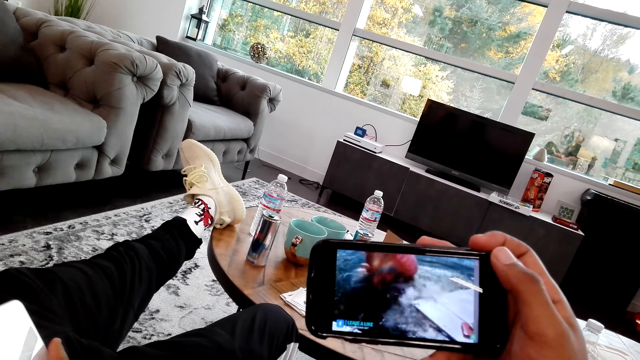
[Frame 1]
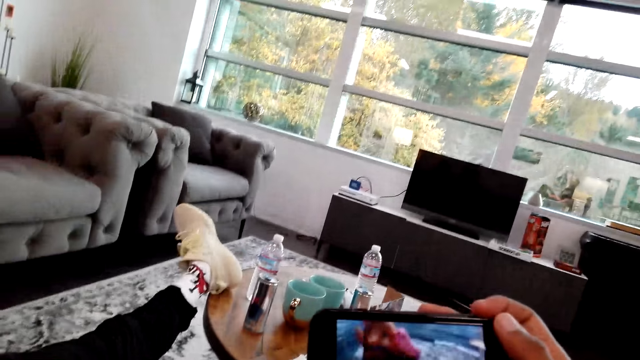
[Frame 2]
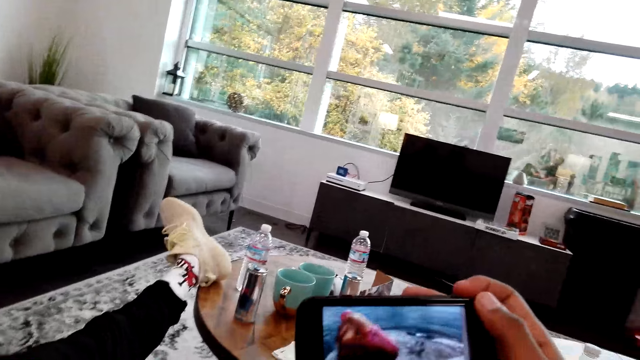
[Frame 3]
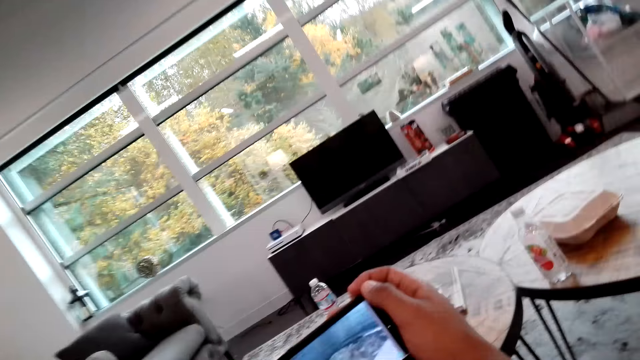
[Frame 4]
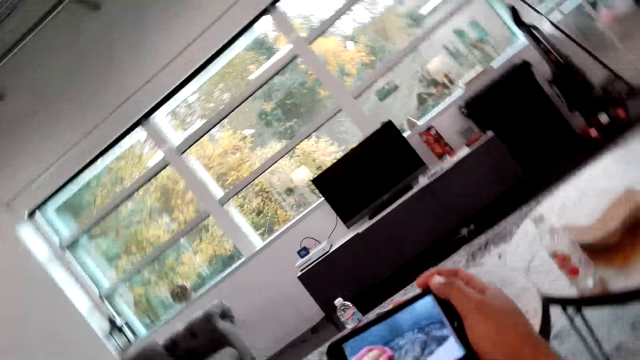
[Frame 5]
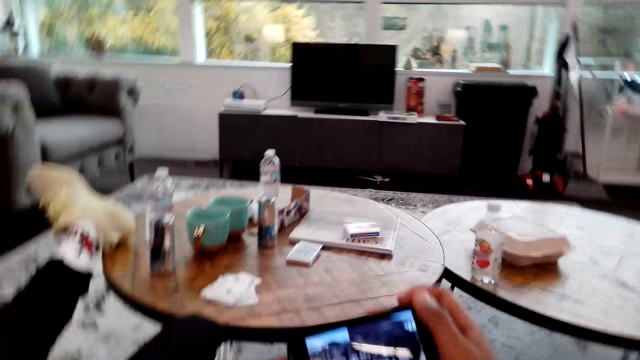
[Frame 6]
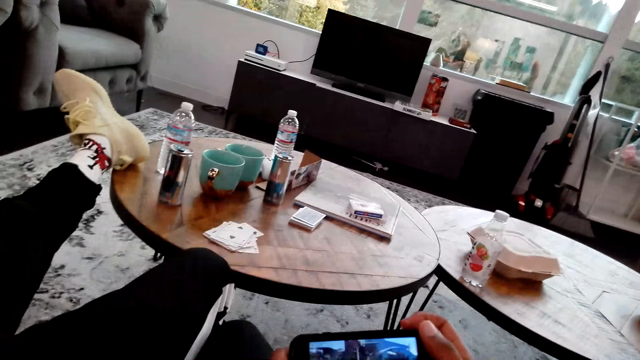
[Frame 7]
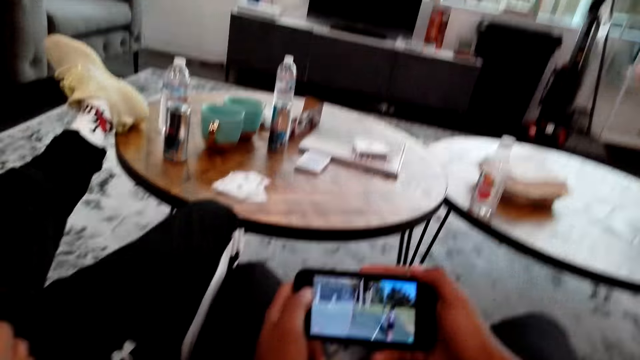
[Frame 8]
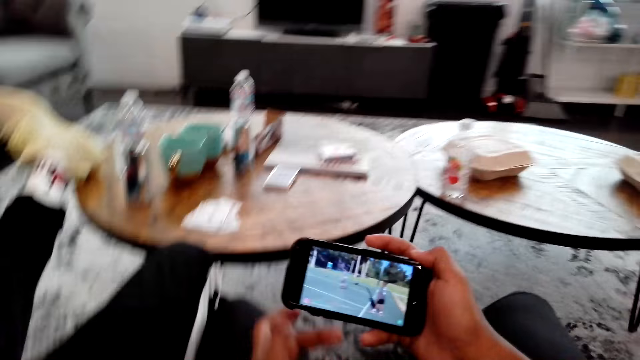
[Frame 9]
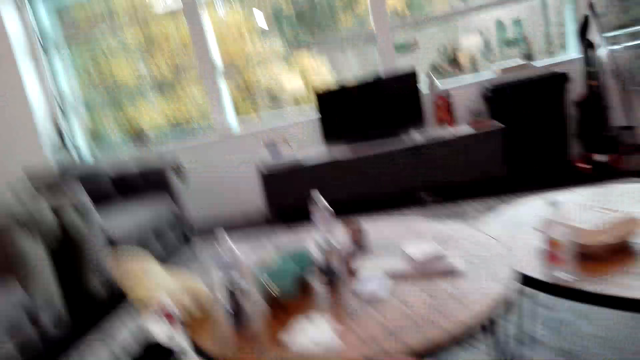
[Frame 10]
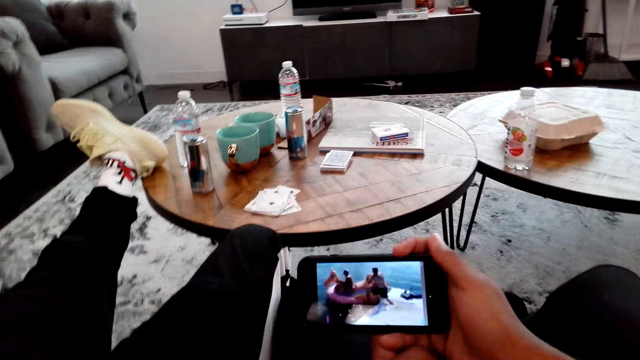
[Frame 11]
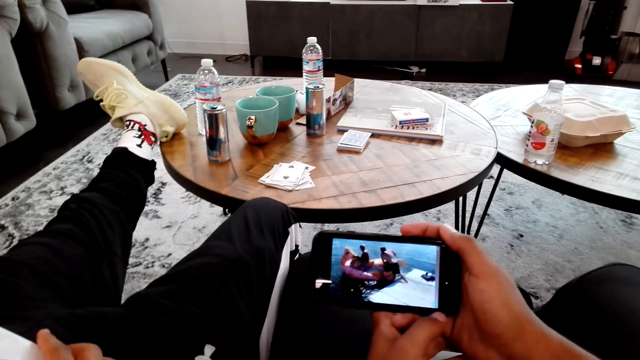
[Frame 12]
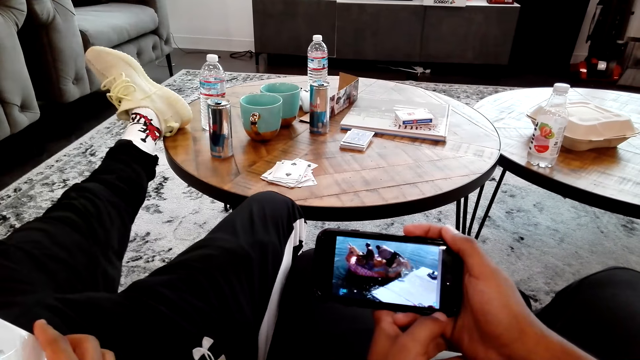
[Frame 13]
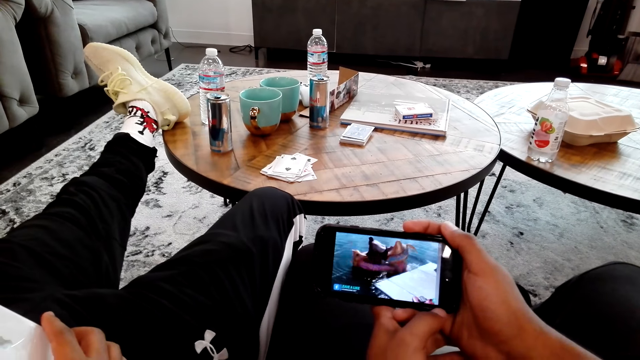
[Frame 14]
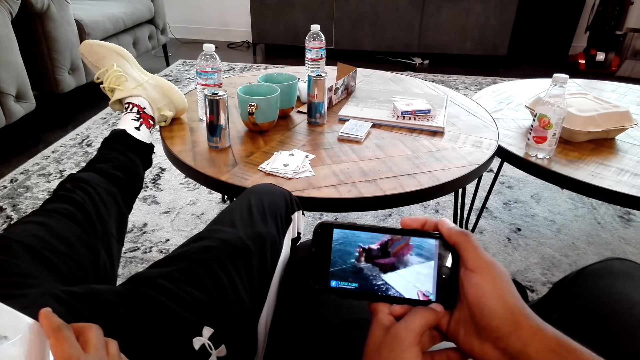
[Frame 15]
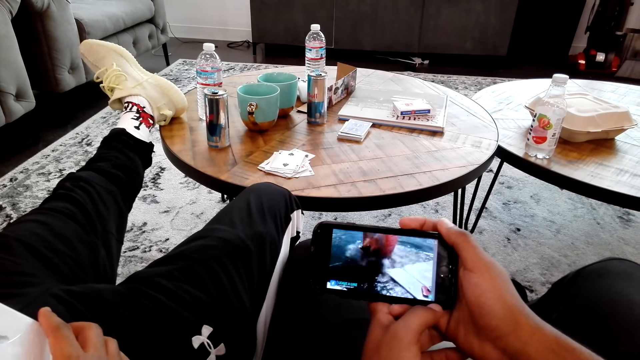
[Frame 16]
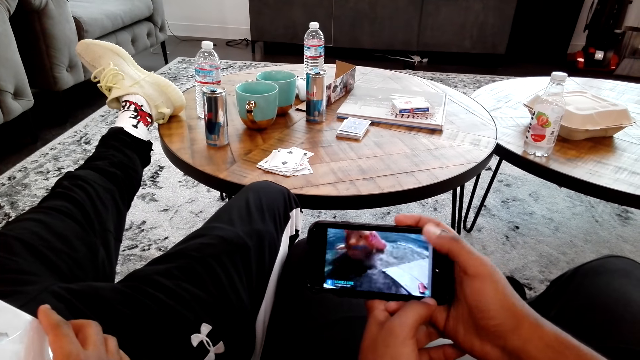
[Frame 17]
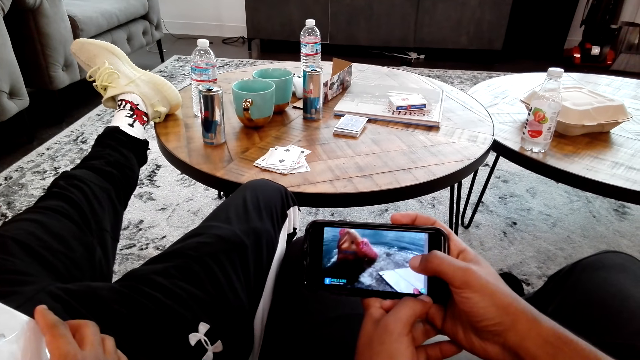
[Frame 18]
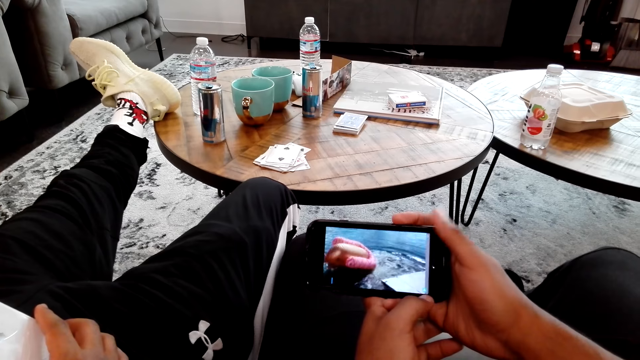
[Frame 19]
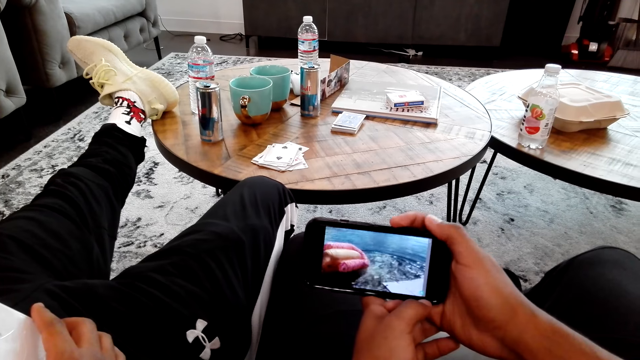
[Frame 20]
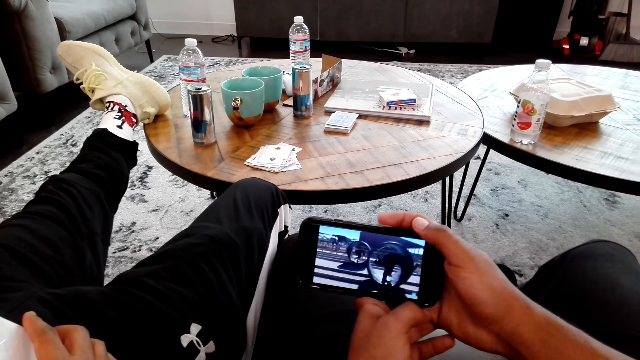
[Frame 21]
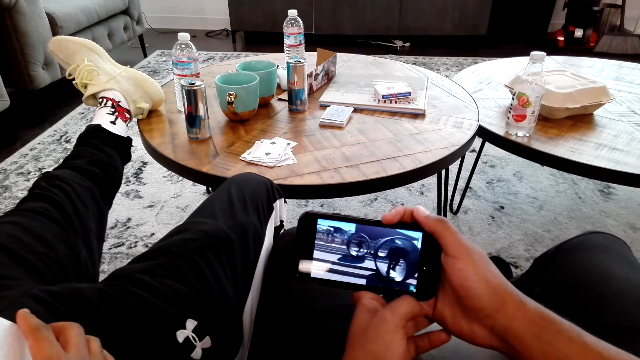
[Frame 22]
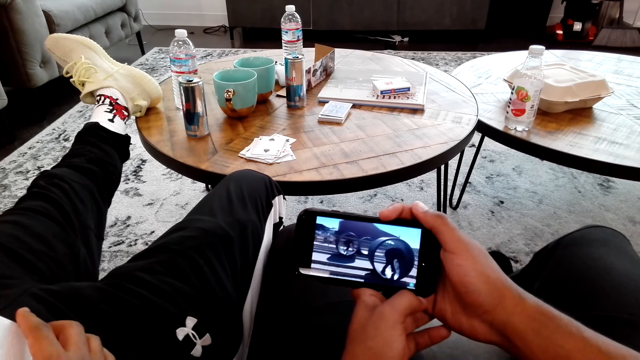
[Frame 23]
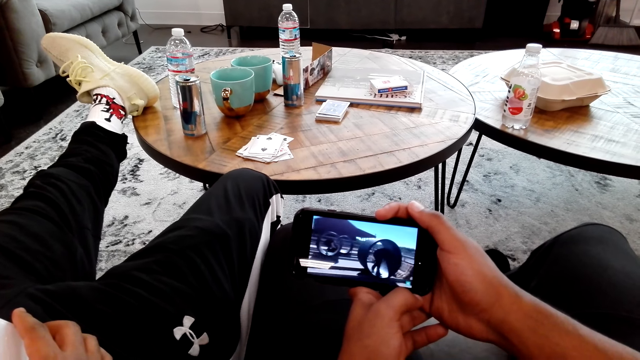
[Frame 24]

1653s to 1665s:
The camera wearer looks around the room. They converse with a man. They look at the phone.

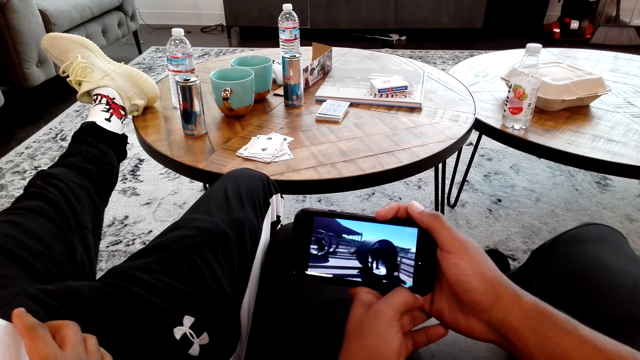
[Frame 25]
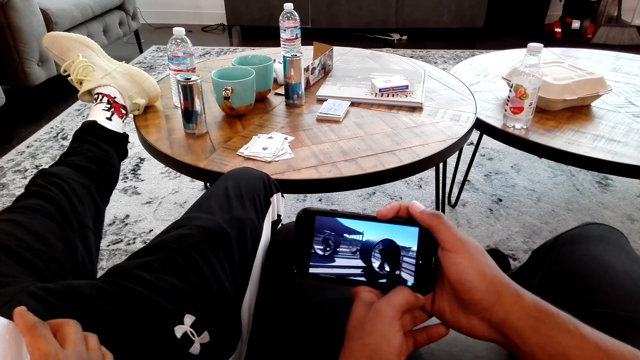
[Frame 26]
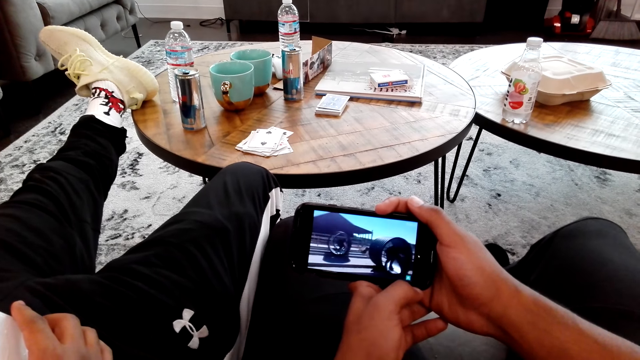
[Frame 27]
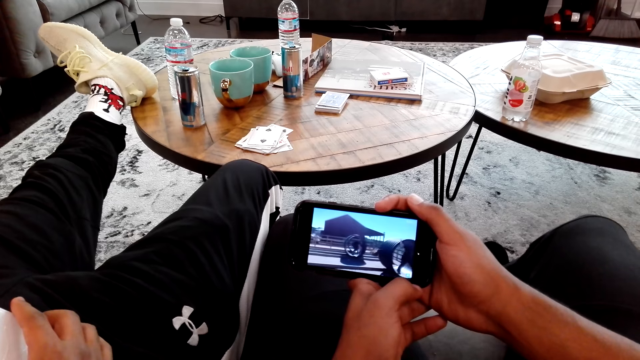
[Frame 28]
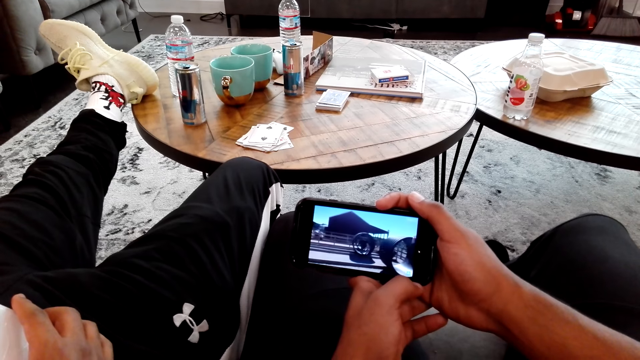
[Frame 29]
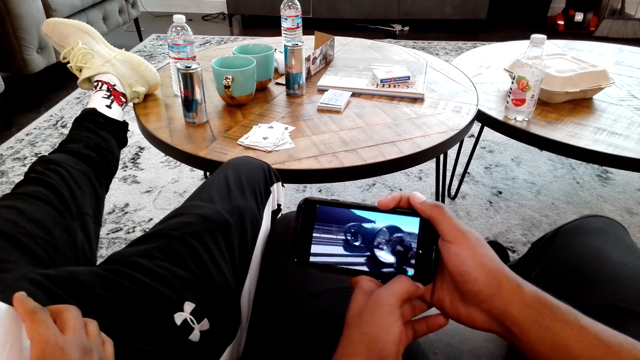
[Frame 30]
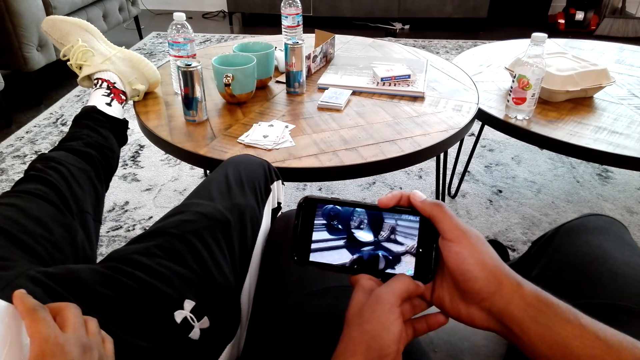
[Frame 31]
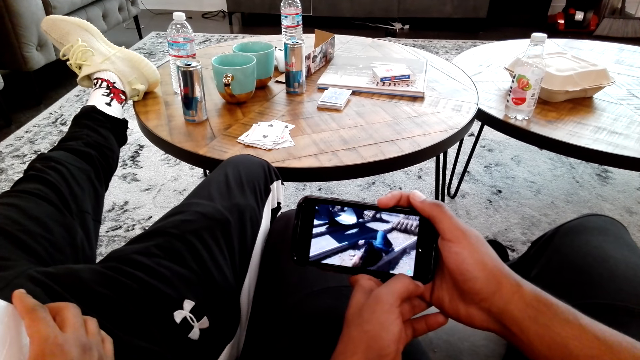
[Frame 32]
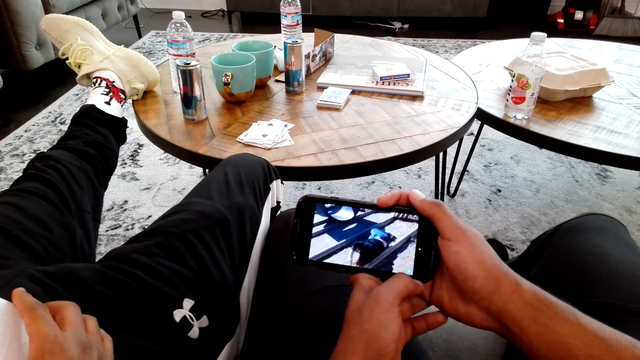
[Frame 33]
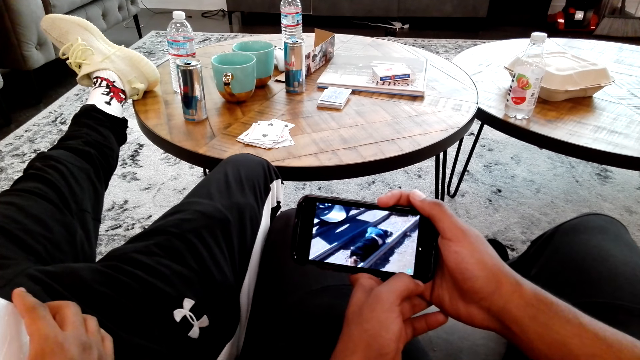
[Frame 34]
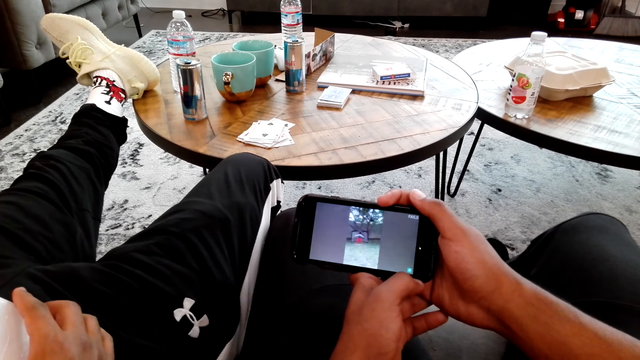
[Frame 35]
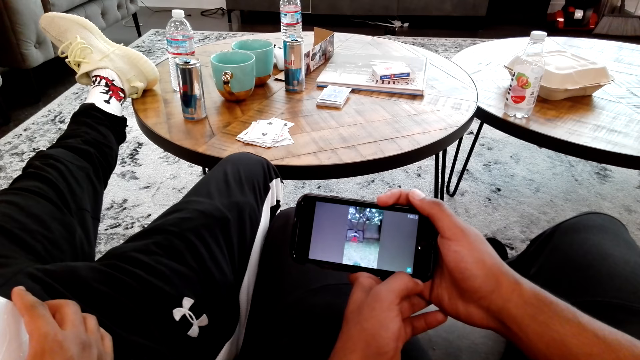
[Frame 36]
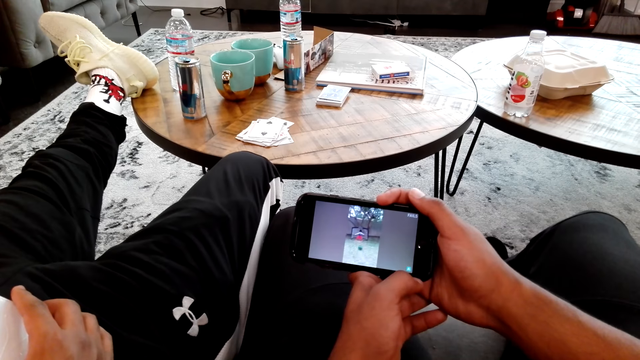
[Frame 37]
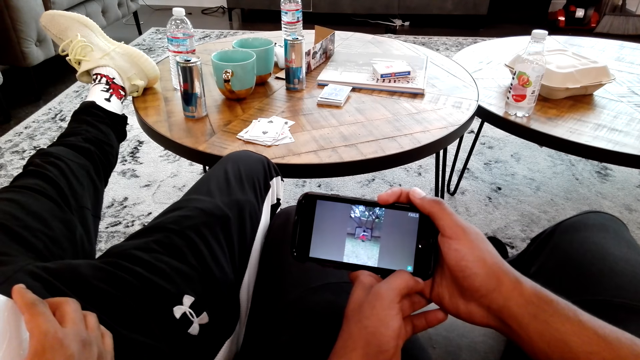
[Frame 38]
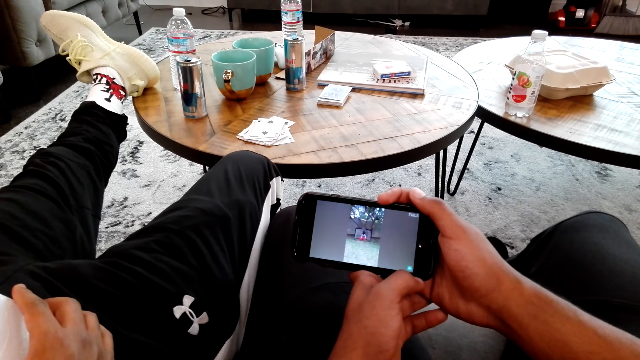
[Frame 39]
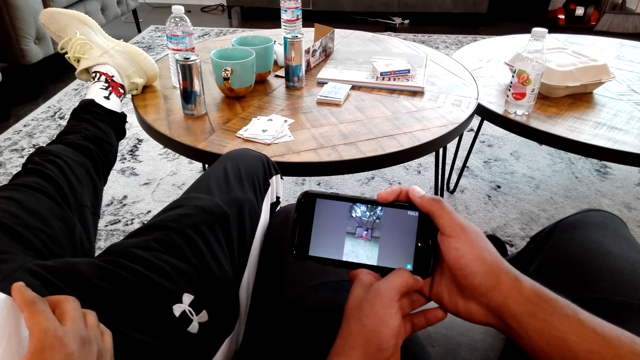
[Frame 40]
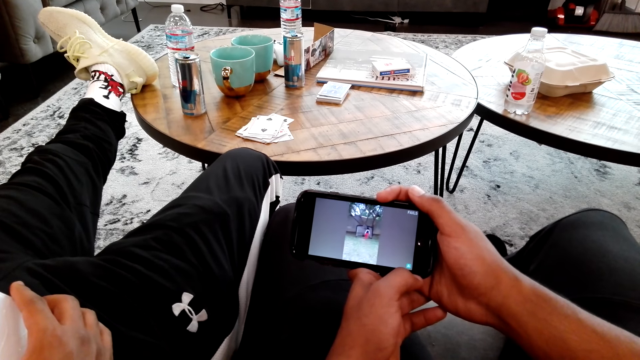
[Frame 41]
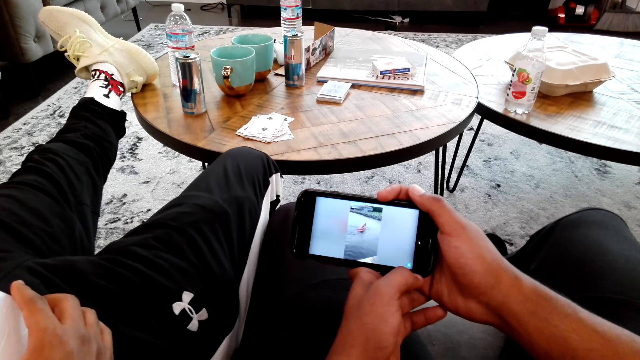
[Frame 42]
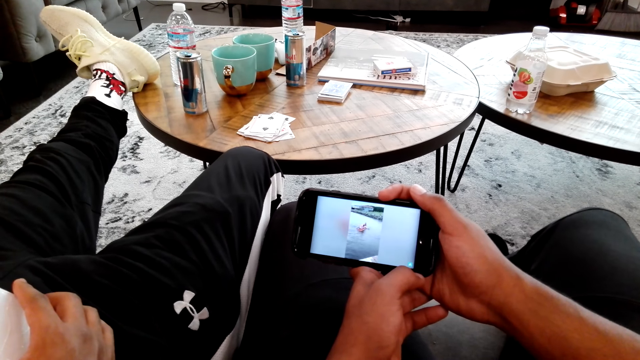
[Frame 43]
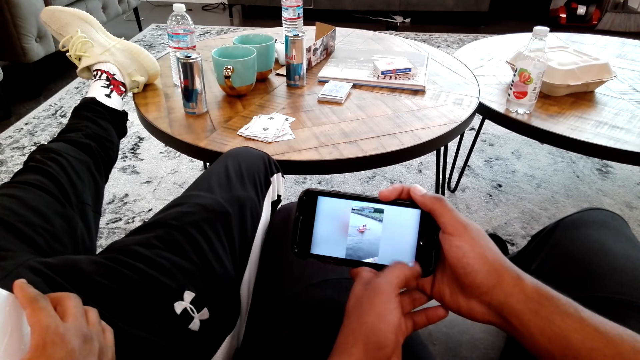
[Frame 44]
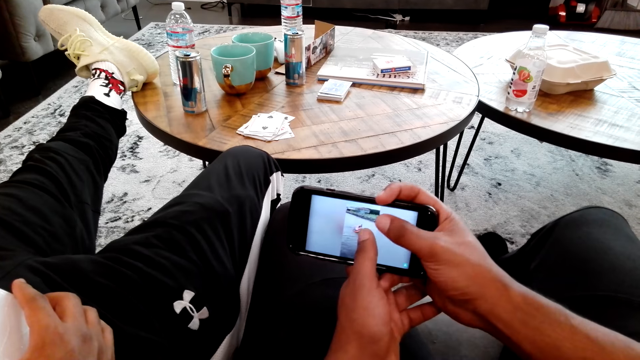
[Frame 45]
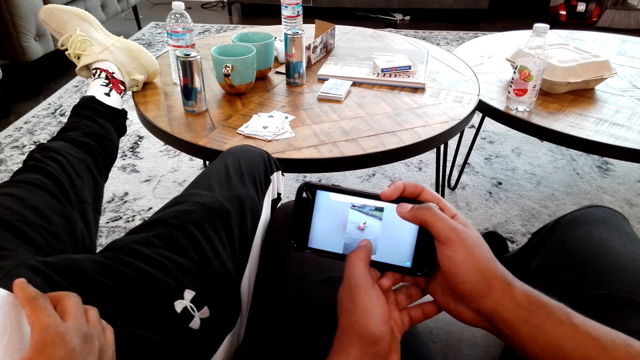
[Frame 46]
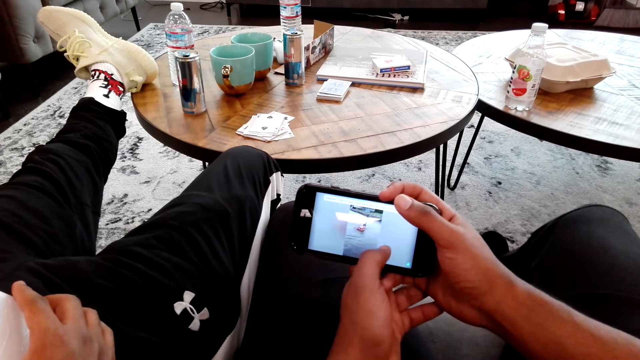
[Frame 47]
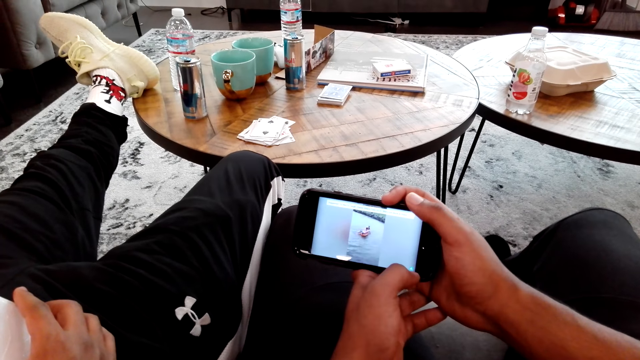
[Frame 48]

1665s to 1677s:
The camera wearer watches memes in his phone. He operates the phone.
